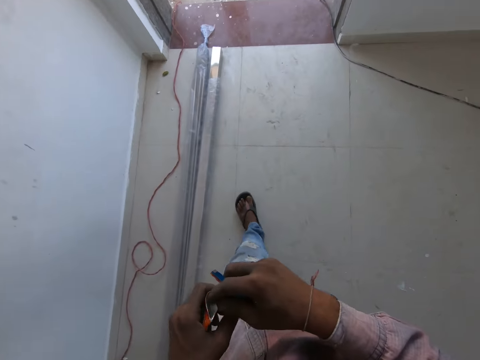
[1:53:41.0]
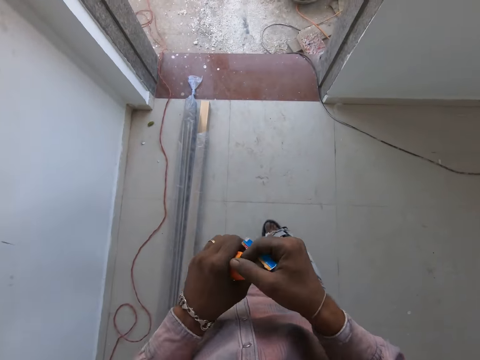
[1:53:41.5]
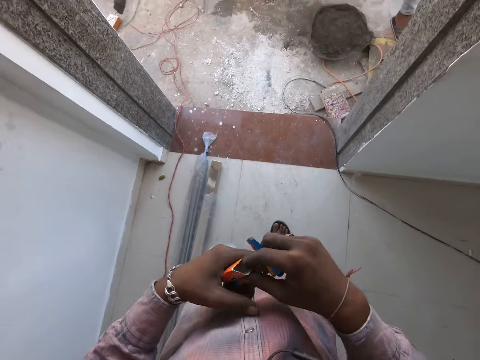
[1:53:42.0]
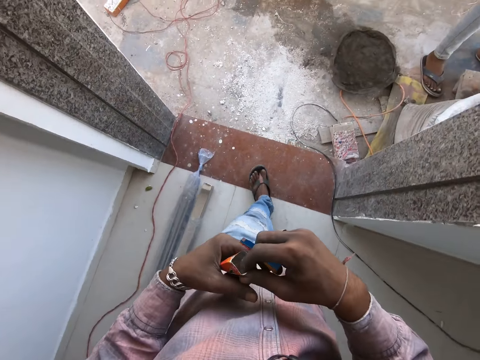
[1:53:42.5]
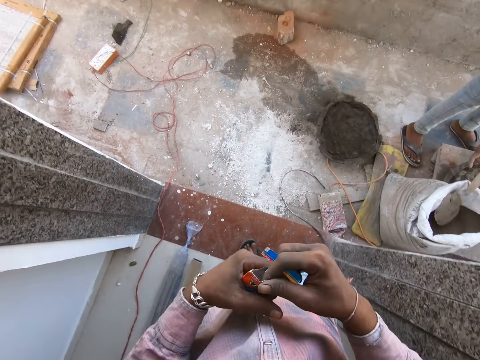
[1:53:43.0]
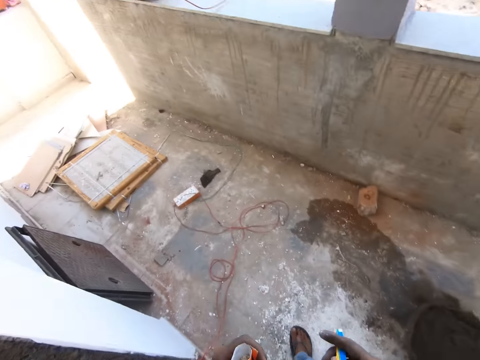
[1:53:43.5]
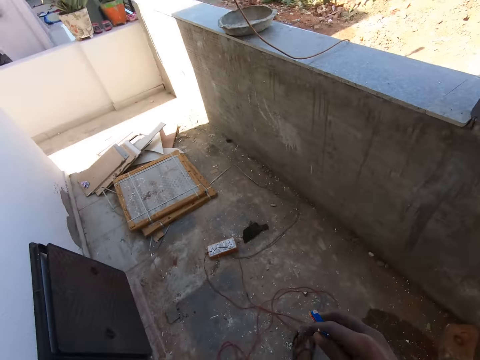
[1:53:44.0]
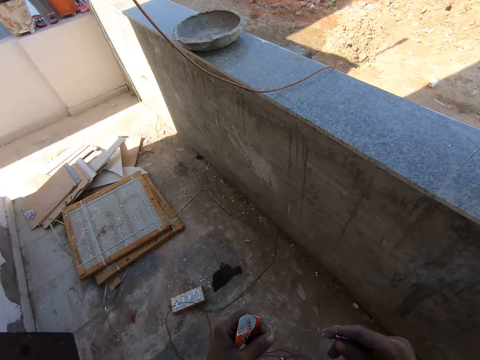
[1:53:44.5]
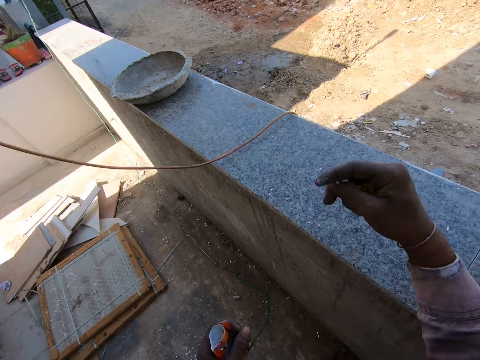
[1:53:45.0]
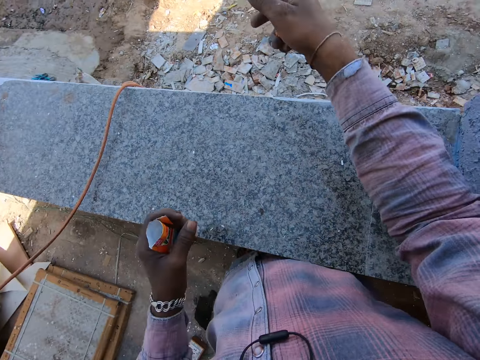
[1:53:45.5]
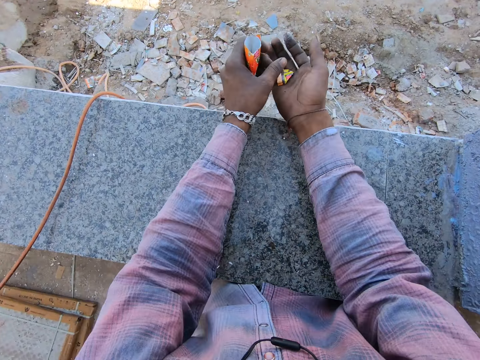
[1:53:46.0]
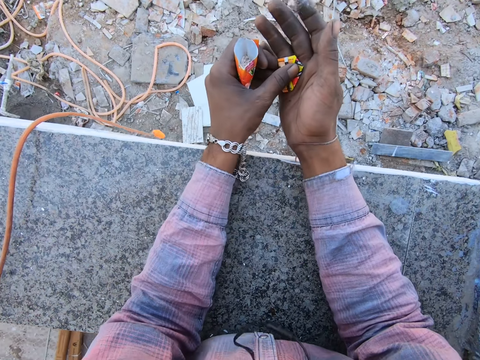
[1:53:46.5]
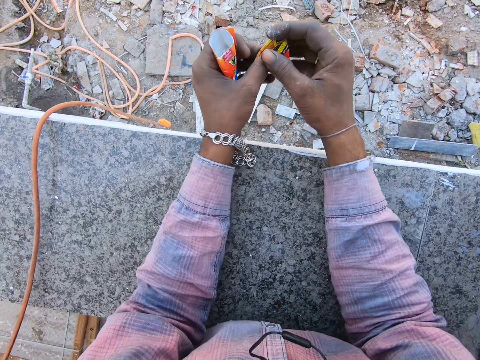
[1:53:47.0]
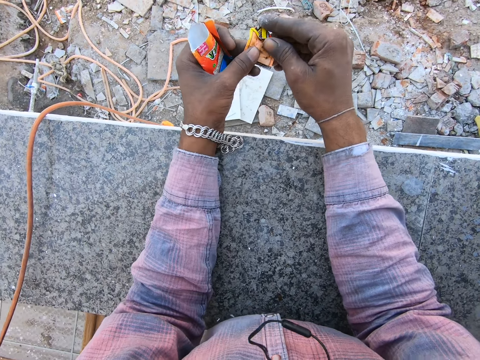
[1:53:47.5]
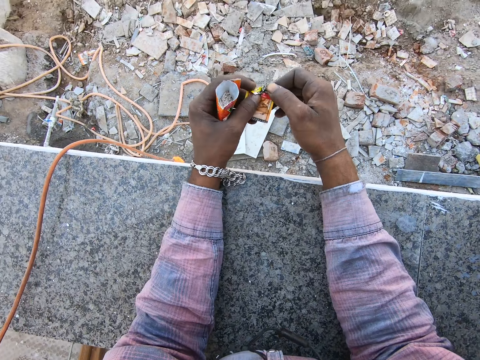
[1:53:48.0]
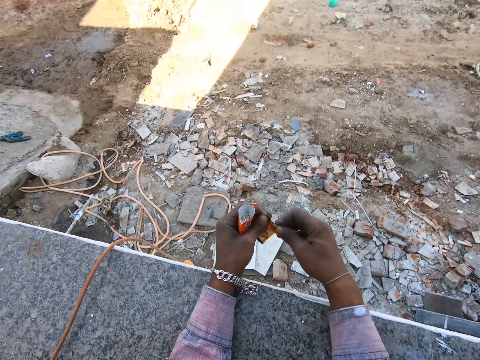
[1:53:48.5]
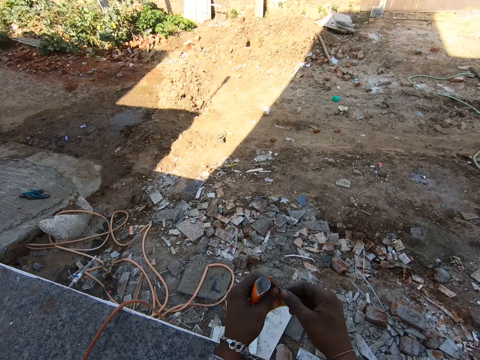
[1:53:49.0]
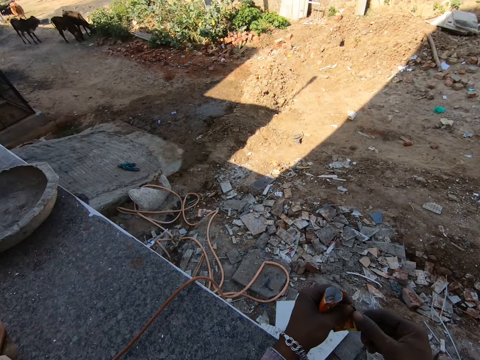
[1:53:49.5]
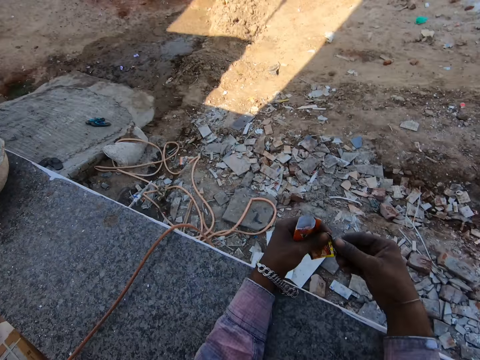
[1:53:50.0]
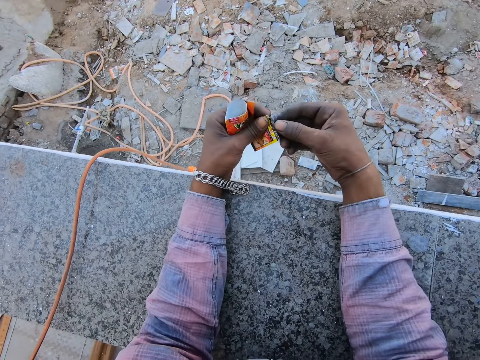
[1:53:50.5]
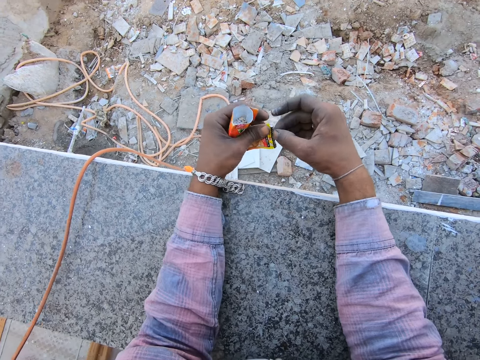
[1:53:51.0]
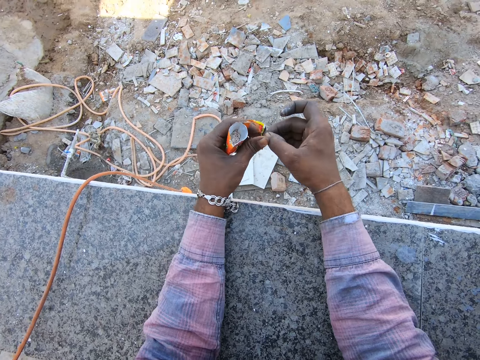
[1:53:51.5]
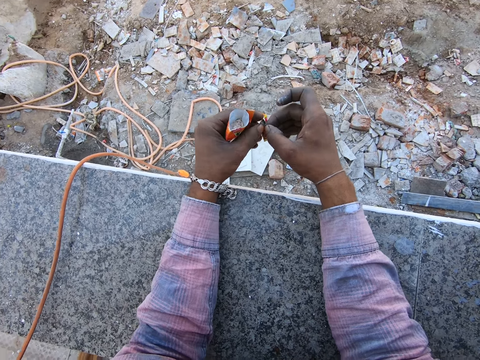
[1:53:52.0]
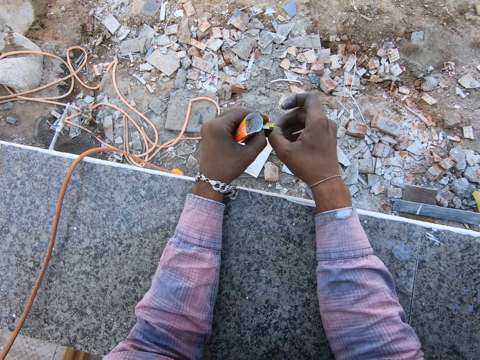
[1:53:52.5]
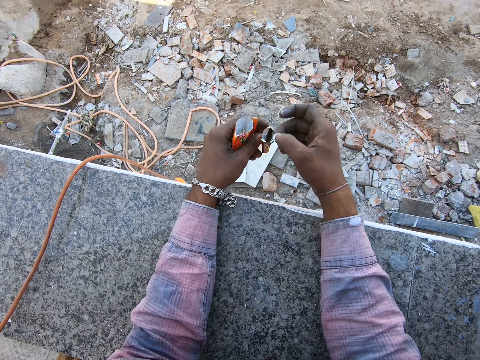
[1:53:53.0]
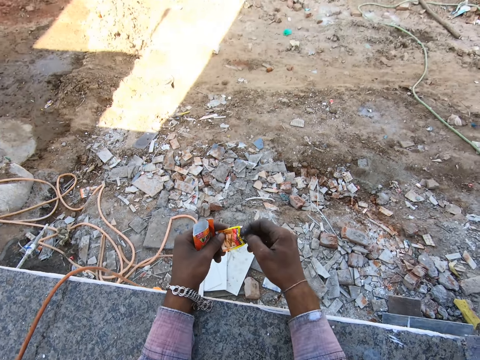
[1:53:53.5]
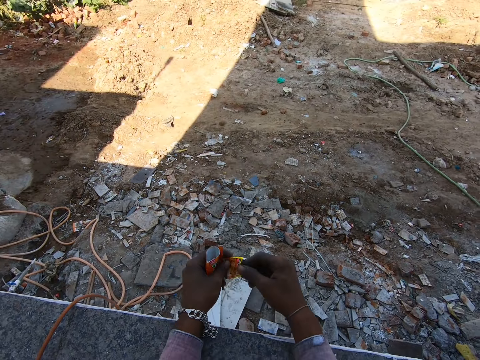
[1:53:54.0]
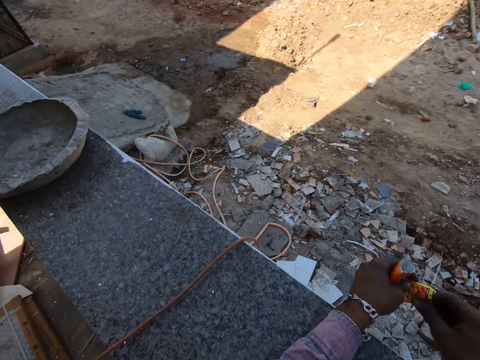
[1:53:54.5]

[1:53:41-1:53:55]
The camera wearer walks outside the house. They open the packet. They throw the piece of packet to the ground. They lean on the wall. They open up the wrapper.

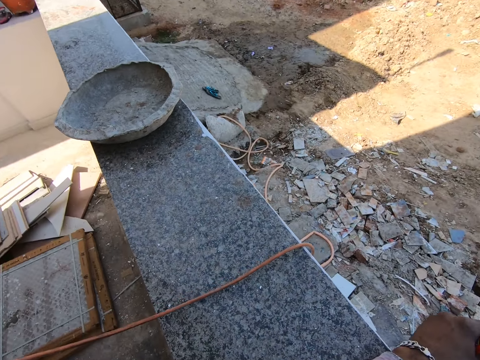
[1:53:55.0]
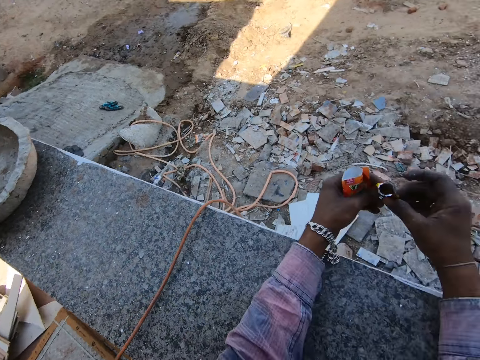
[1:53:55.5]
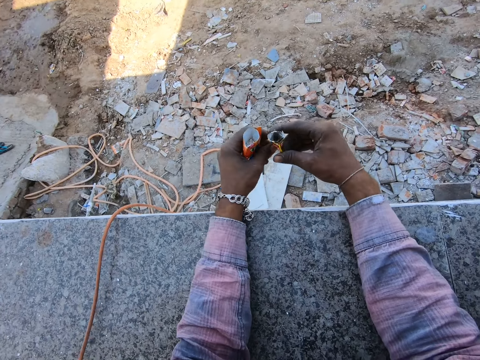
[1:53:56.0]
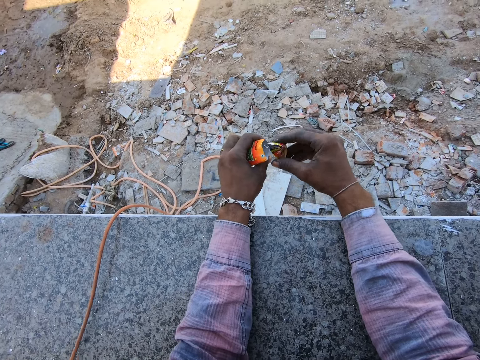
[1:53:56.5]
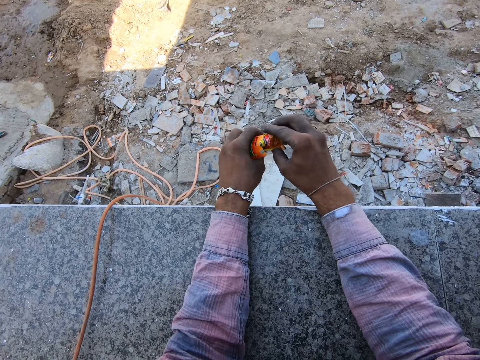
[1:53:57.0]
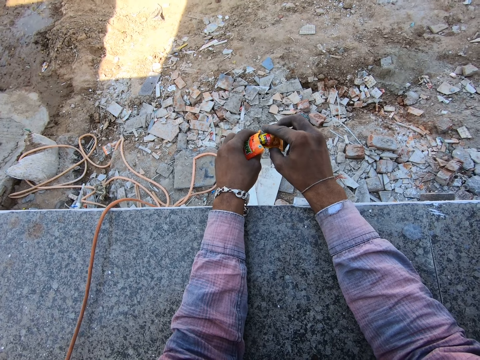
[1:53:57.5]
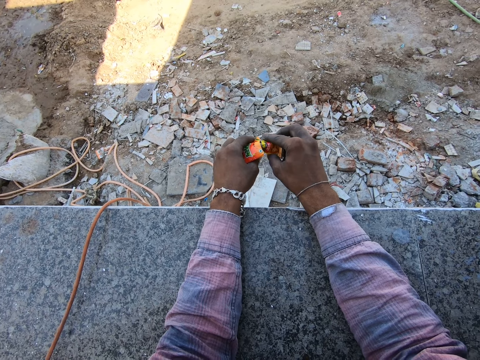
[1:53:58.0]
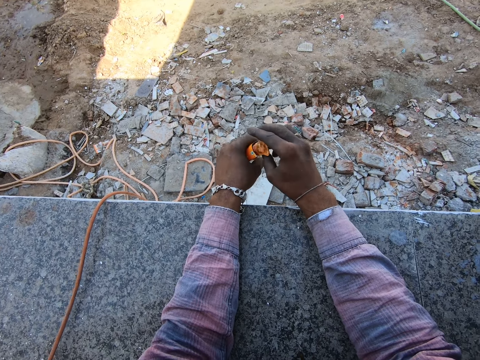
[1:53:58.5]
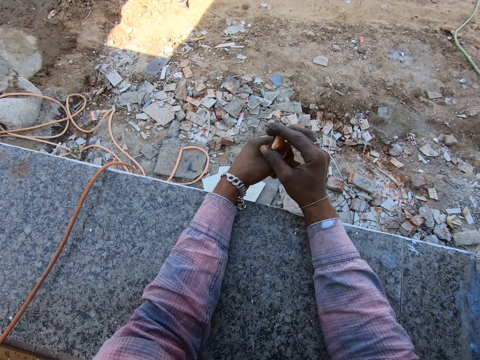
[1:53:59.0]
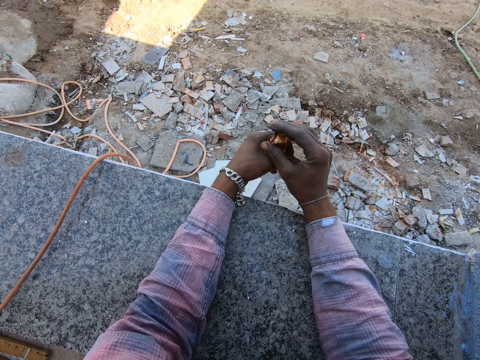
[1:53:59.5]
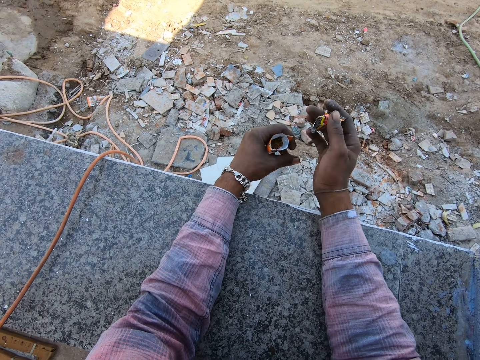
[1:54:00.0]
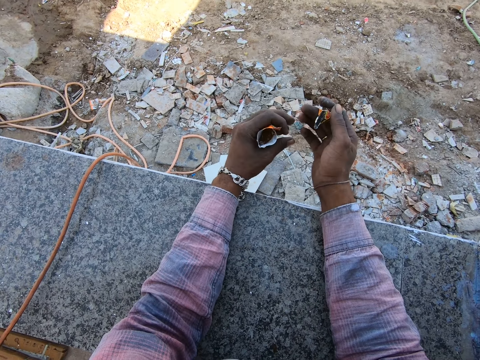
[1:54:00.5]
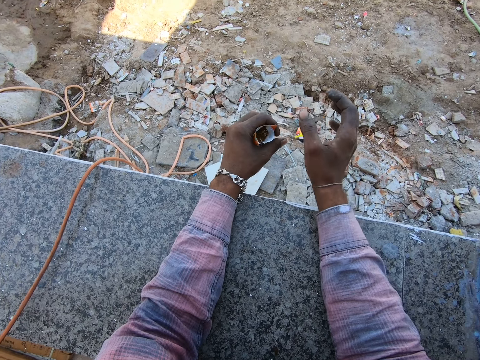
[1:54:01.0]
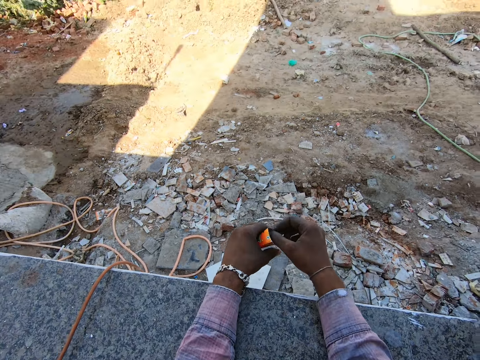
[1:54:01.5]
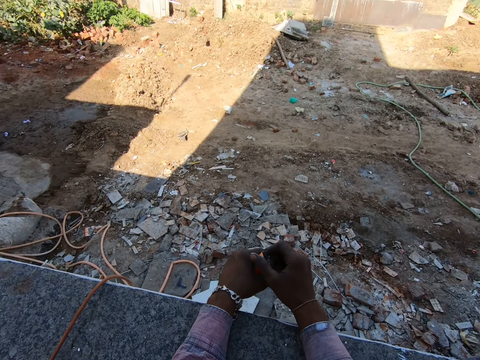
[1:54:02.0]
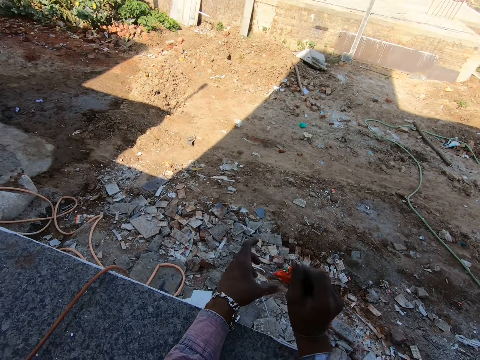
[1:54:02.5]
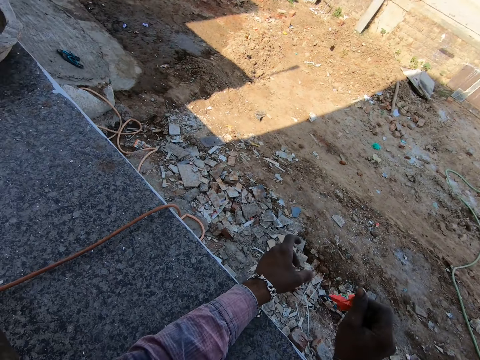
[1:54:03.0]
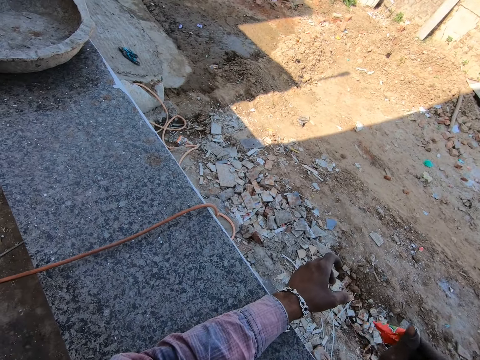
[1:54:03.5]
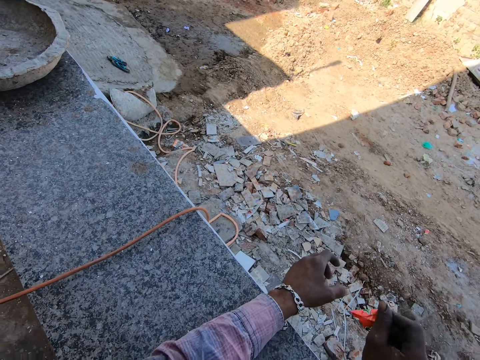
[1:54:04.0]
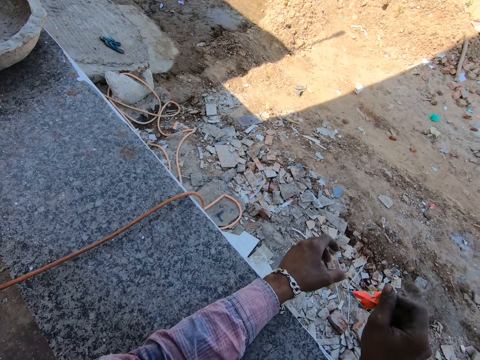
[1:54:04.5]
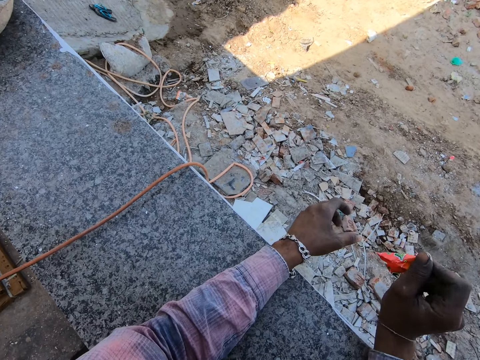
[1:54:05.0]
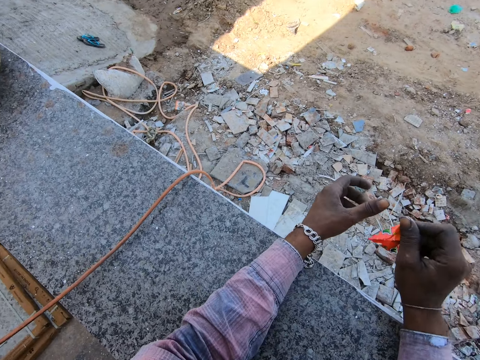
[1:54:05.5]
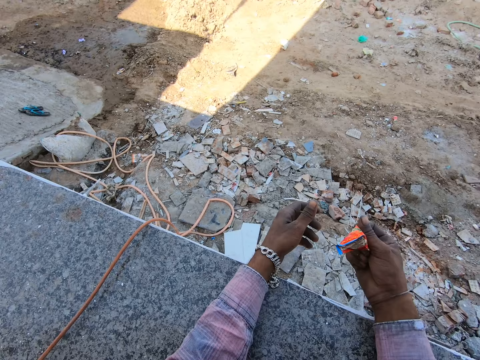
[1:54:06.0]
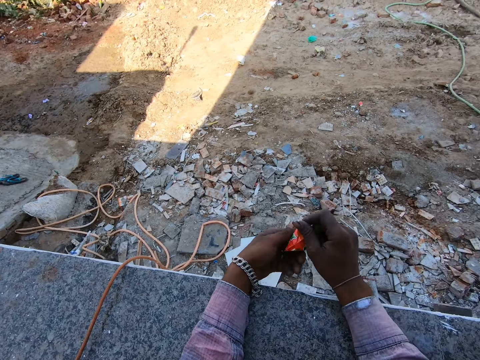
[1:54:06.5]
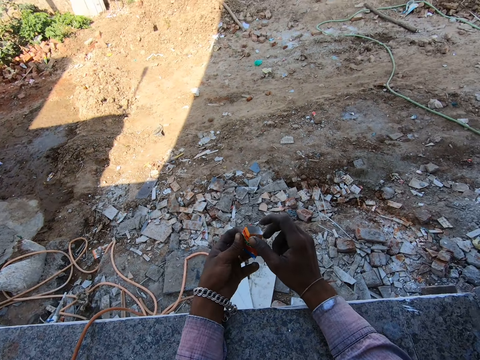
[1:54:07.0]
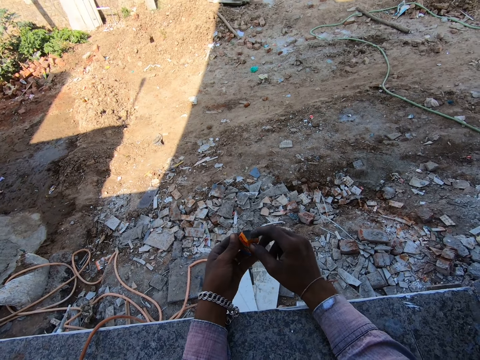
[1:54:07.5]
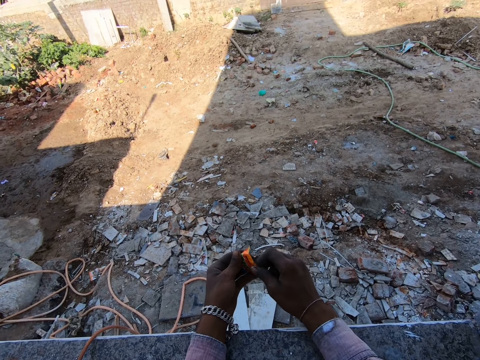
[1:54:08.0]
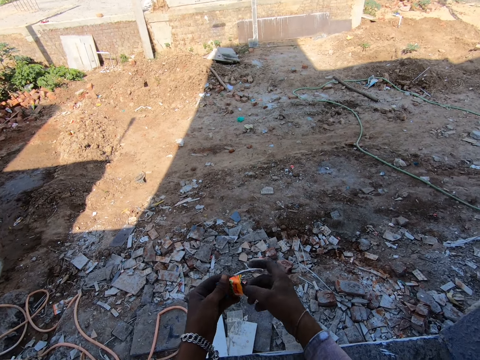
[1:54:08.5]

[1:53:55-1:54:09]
The camera wearer pours the Vimal into one sachet. They insert one packet into the other. They drop one packet to the ground. They shake the packet.
